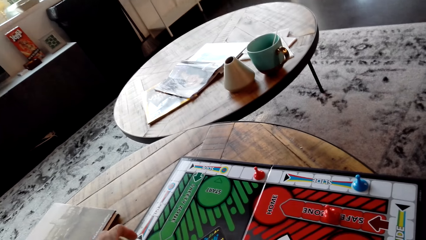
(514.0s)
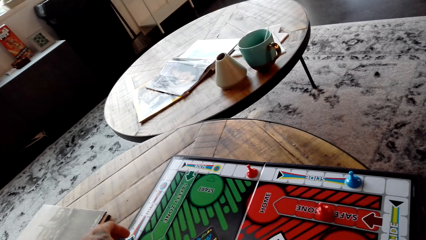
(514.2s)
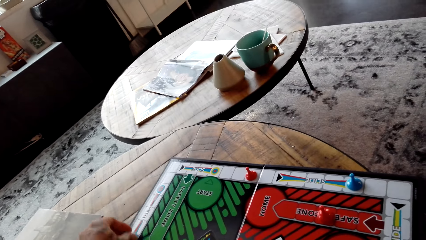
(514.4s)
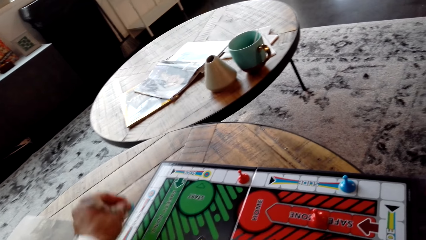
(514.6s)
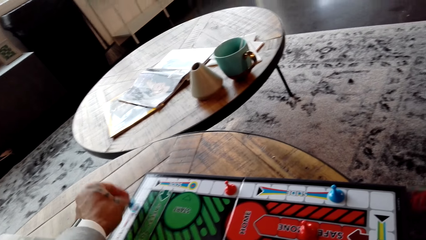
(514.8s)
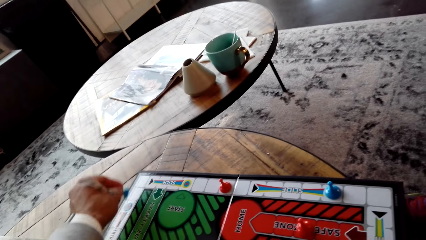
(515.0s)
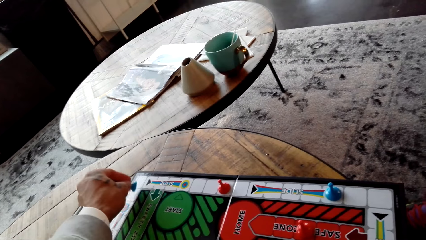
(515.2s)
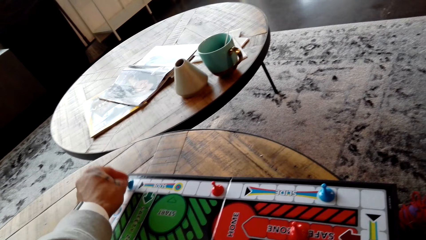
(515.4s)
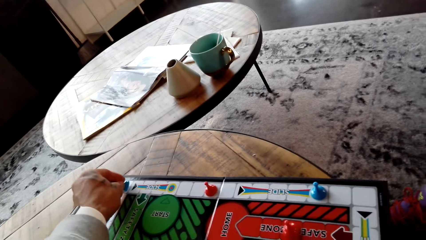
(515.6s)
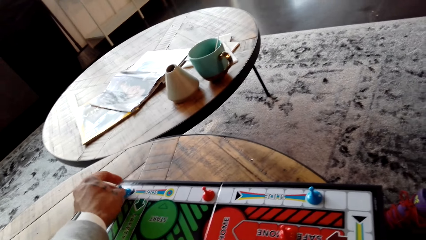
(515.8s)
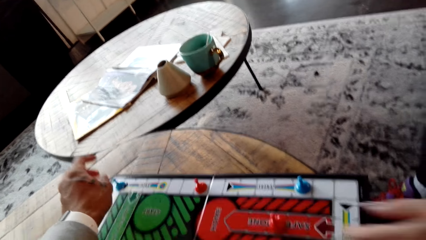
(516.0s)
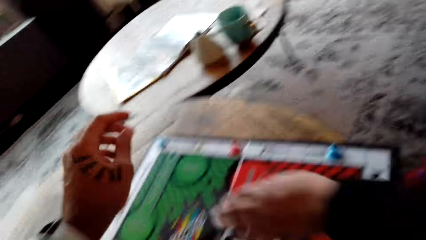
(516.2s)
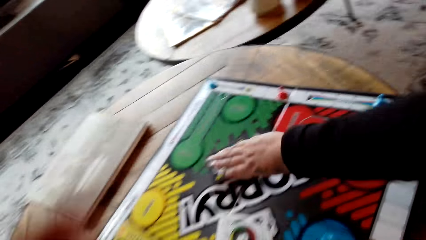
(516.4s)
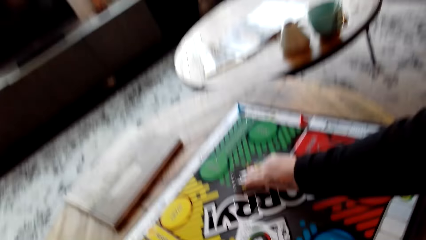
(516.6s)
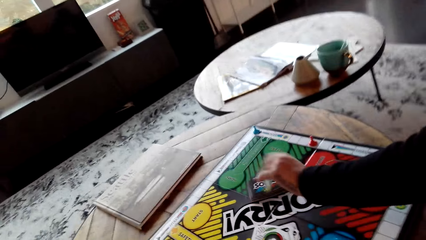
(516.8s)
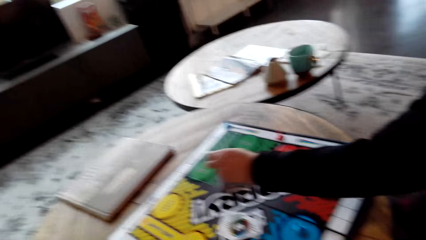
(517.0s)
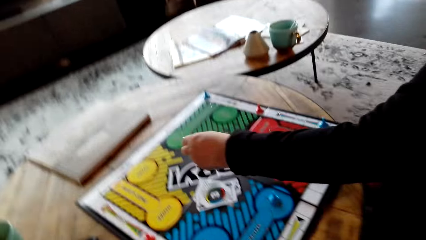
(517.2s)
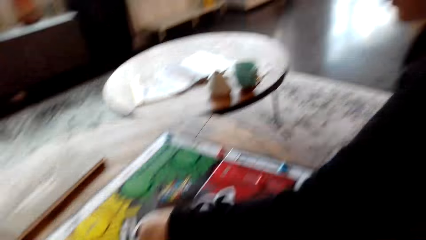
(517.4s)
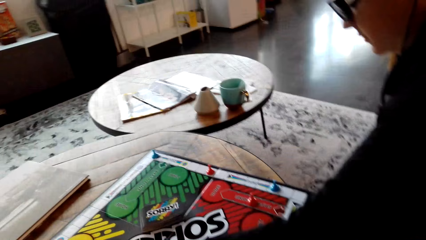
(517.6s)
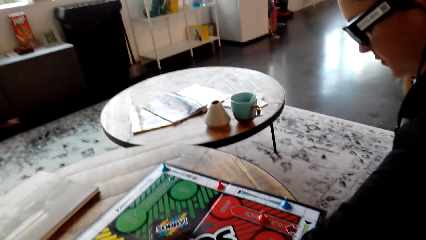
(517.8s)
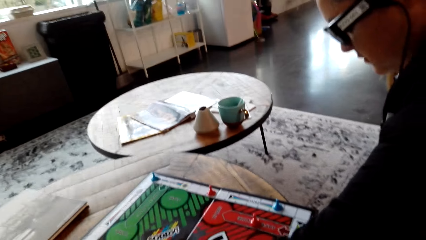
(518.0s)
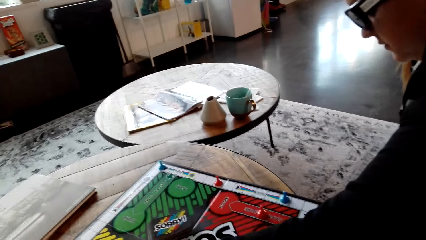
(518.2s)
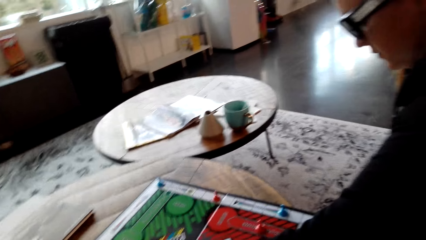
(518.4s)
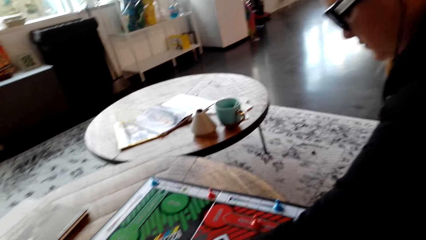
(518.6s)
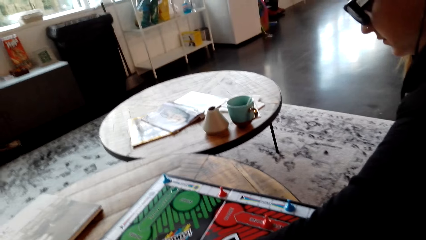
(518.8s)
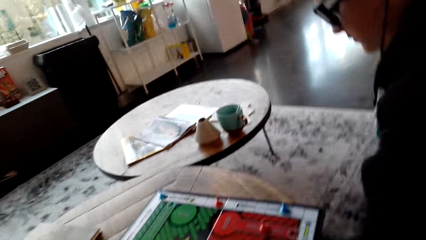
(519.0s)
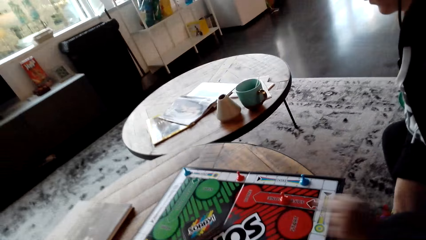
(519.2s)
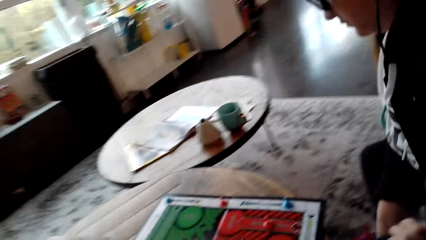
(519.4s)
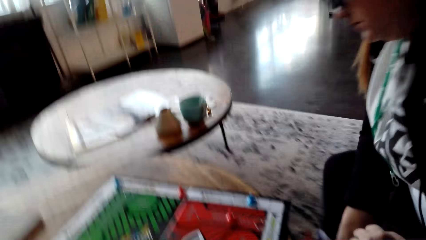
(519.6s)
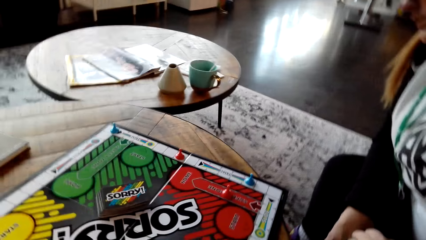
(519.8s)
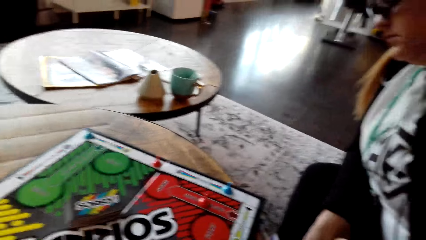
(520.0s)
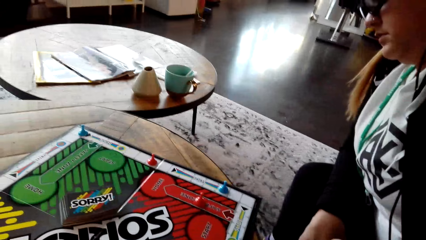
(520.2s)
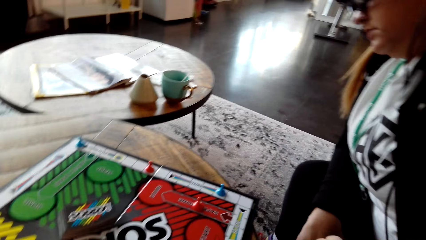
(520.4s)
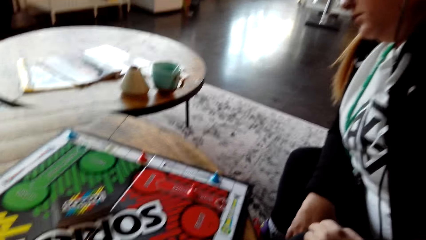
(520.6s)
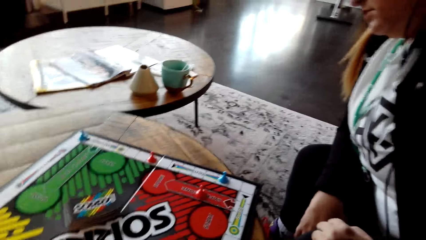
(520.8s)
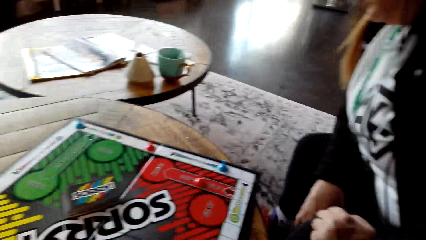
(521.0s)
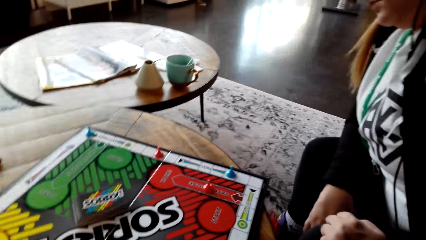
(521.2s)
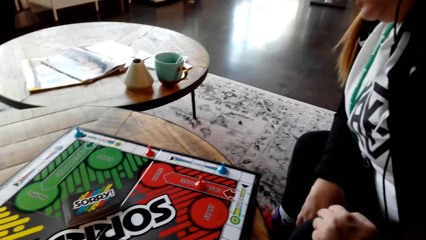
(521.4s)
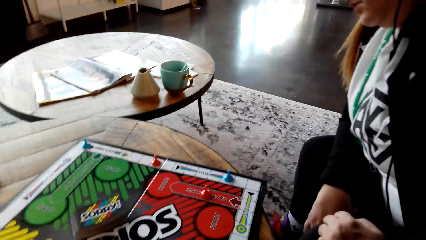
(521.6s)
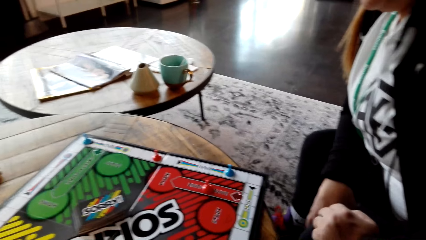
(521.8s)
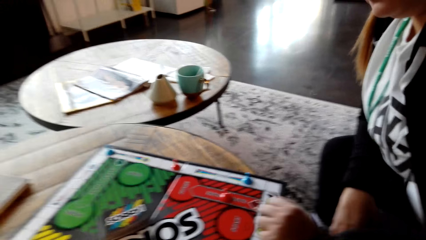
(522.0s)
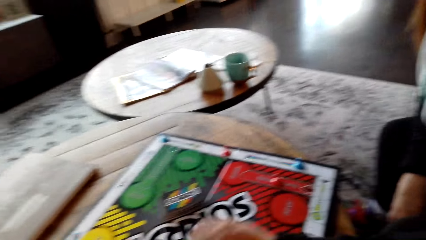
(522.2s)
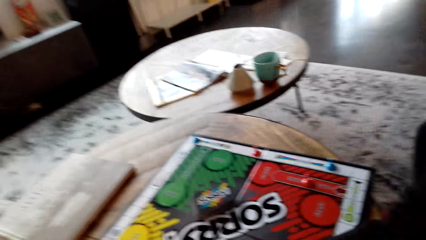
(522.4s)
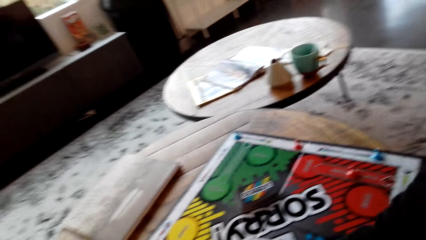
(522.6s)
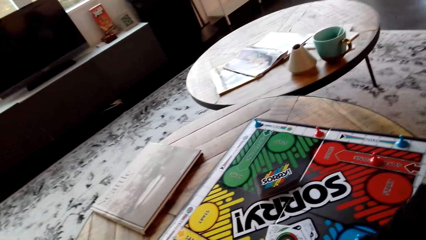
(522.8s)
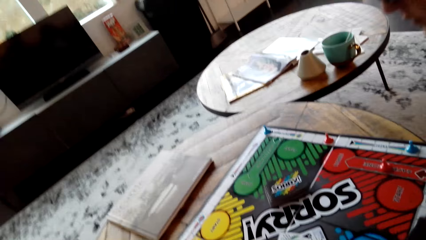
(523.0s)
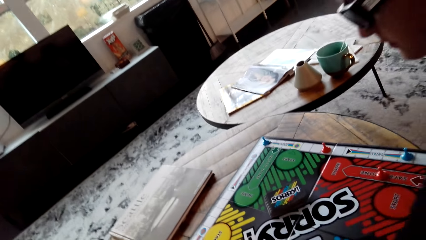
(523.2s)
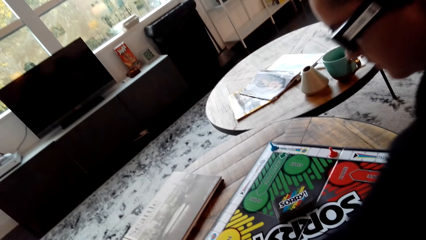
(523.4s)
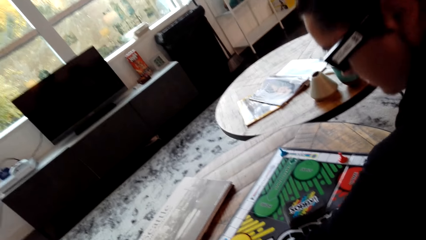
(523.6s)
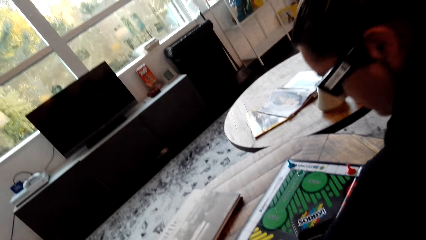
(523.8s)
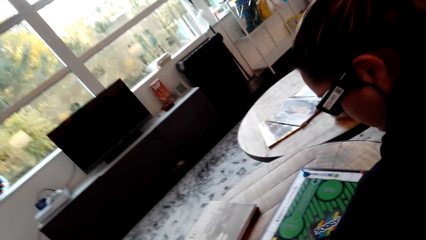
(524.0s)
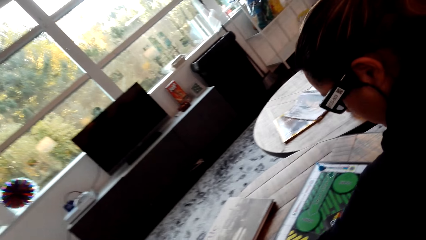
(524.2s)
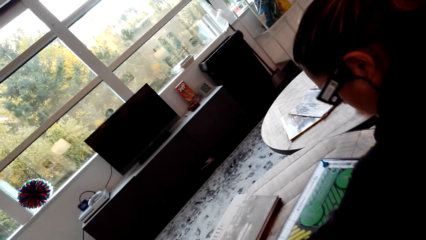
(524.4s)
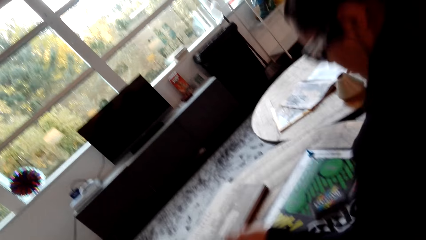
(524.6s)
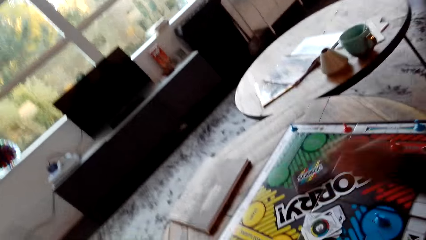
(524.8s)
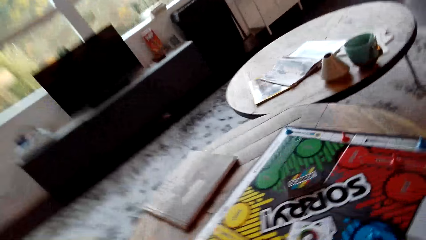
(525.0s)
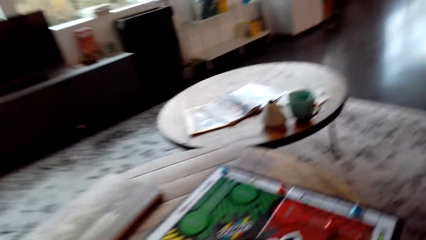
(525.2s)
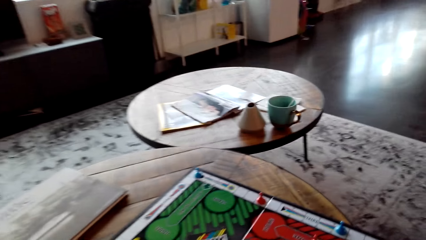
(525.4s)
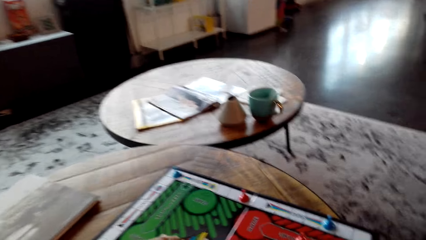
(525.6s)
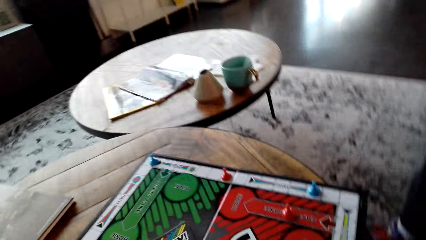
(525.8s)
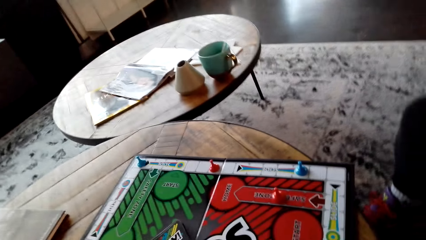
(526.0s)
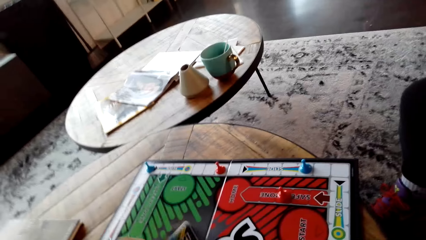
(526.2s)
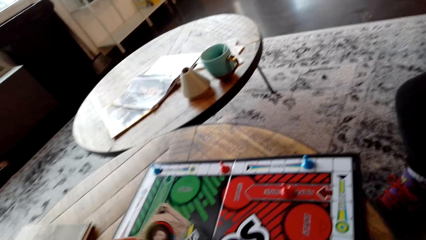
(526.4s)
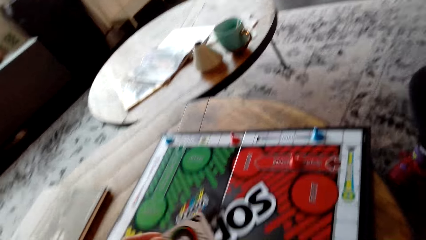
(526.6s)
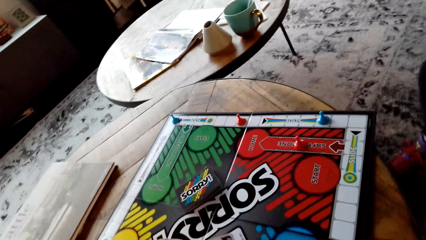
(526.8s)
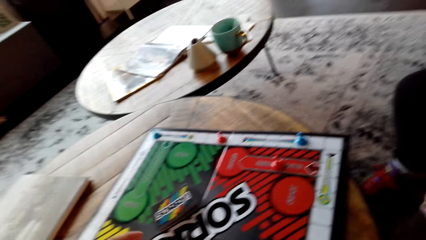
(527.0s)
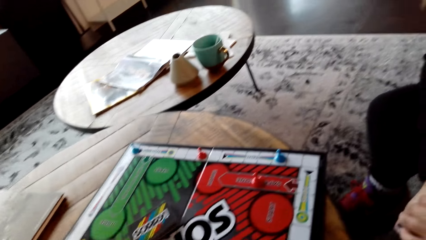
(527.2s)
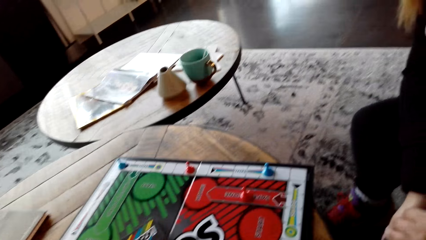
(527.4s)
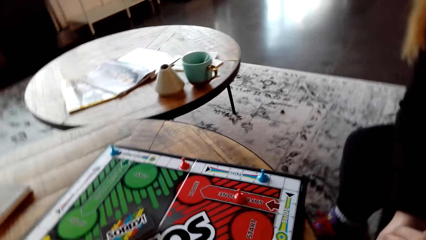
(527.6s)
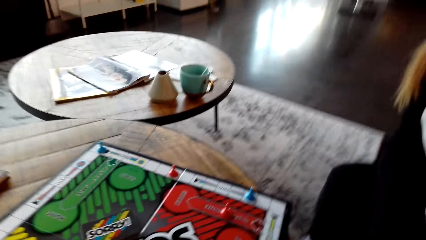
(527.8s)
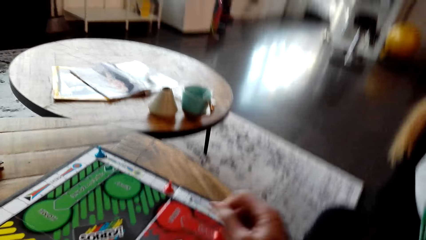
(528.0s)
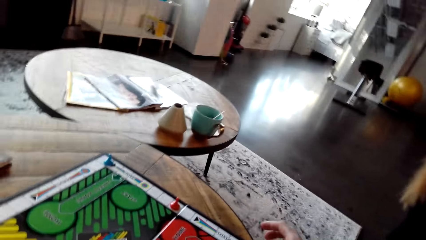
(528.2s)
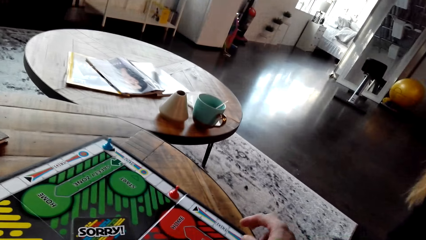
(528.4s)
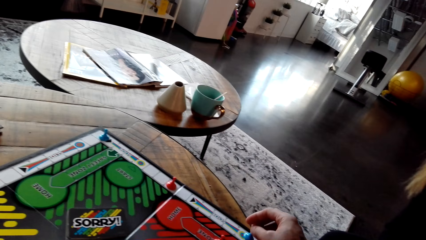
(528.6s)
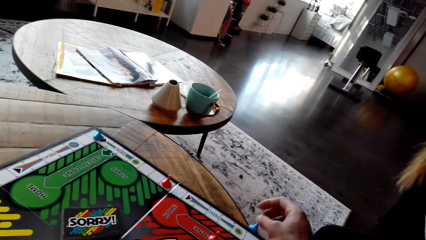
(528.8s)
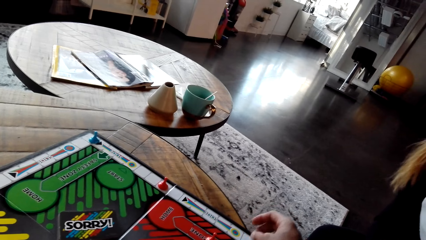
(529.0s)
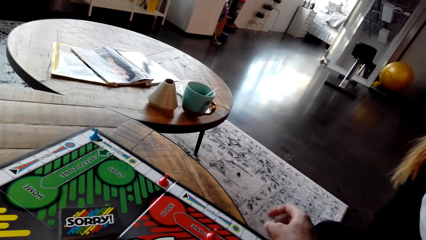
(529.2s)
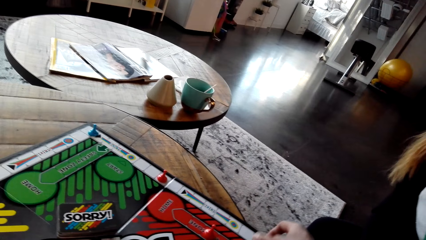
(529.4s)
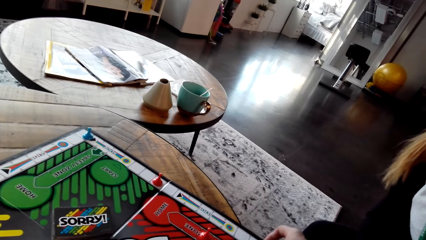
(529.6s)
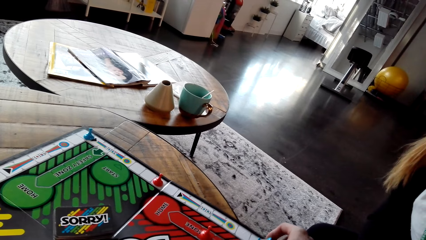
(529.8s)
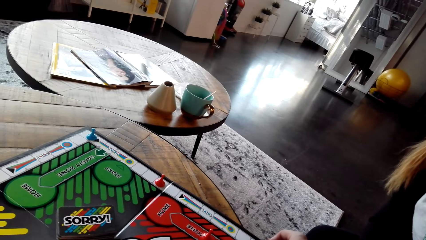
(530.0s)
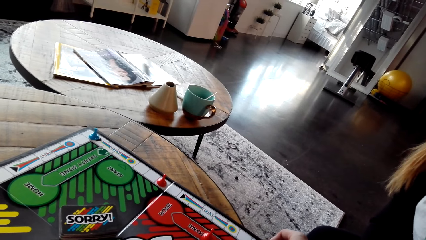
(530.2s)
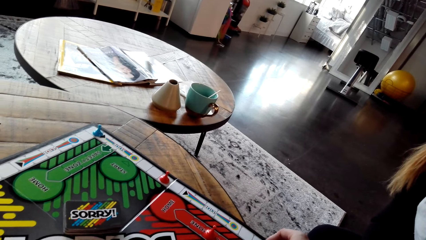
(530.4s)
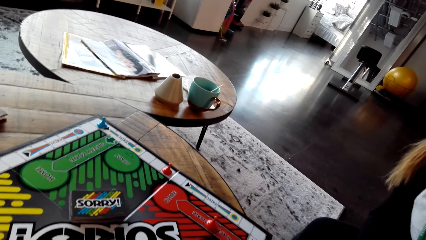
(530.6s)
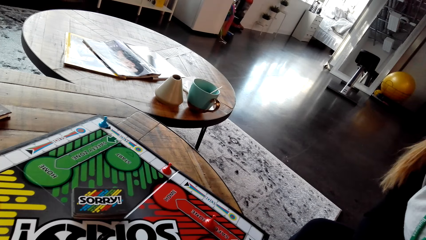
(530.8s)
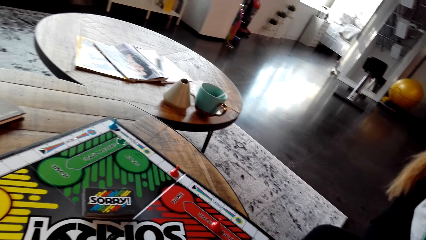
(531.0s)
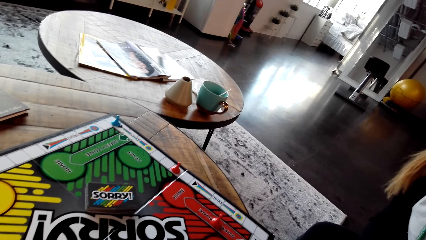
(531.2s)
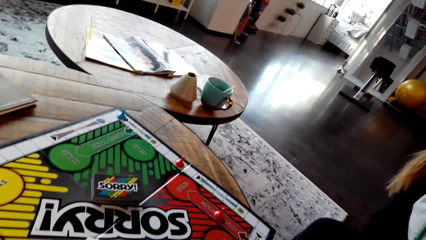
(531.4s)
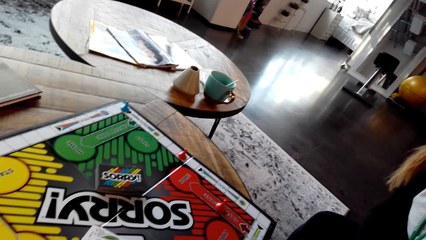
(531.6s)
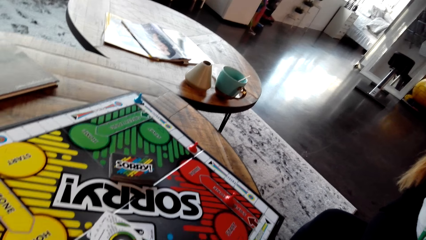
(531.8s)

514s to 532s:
The camera wearer looks at the board game, moves a Sorry game piece and plays the board game. A woman takes a card, puts the card on other cards and plays the board game. The woman moves a Sorry game piece. The camera wearer plays the board game, takes a card and moves a Sorry game piece.
